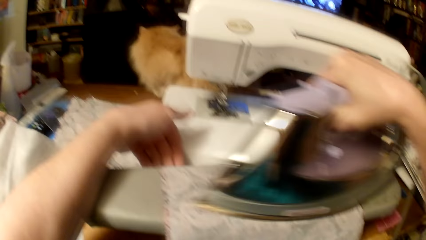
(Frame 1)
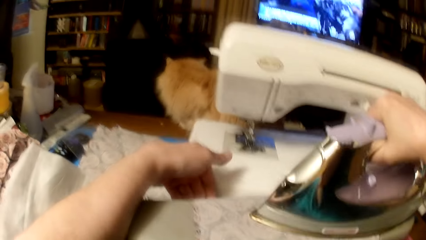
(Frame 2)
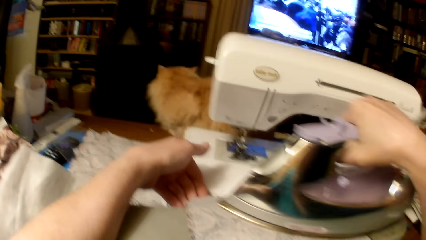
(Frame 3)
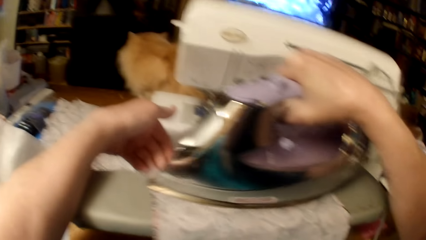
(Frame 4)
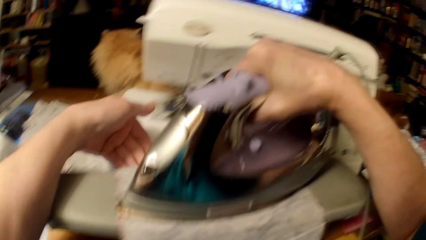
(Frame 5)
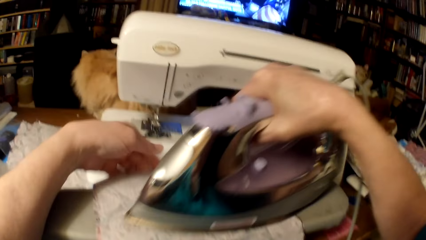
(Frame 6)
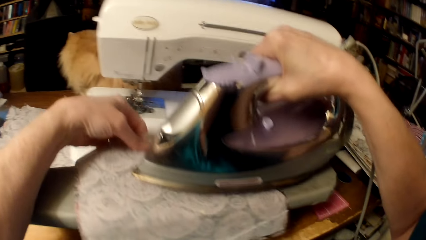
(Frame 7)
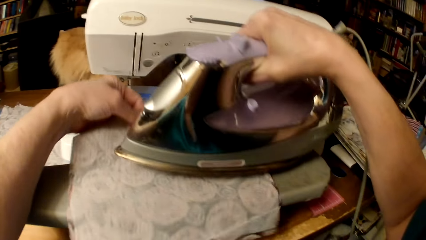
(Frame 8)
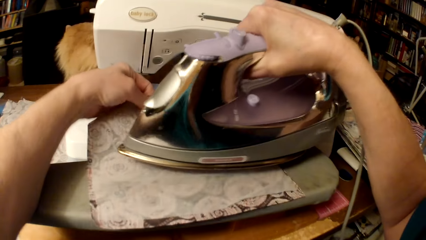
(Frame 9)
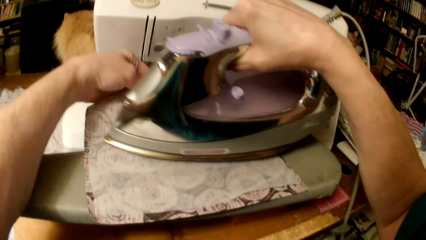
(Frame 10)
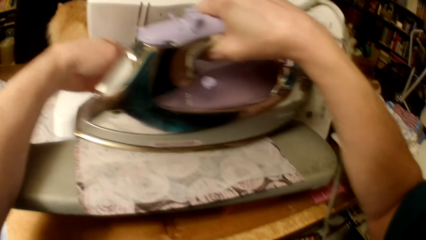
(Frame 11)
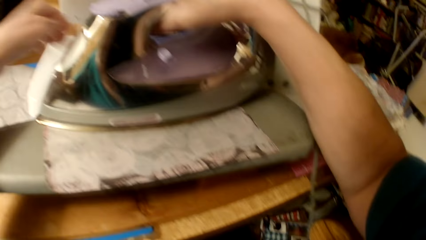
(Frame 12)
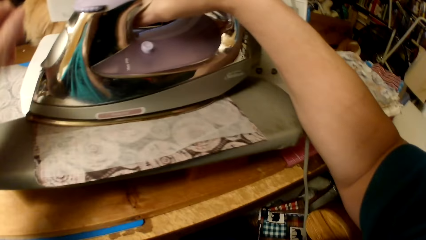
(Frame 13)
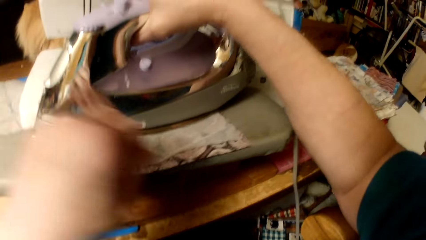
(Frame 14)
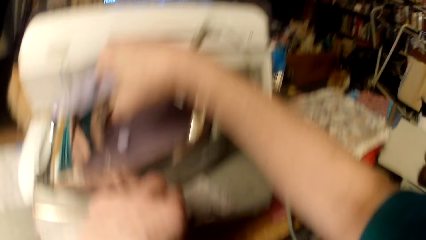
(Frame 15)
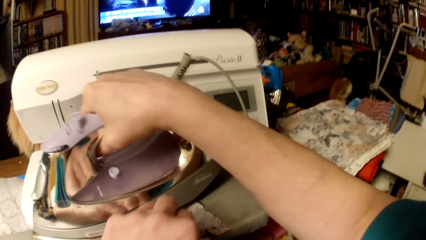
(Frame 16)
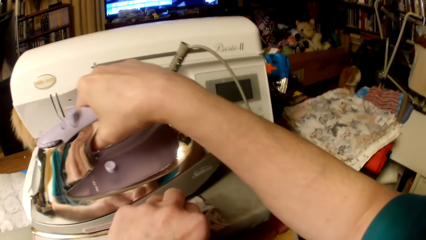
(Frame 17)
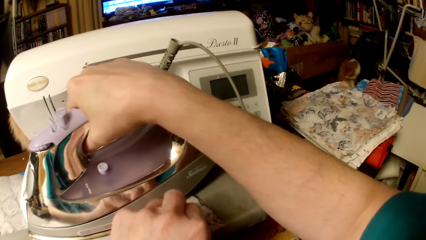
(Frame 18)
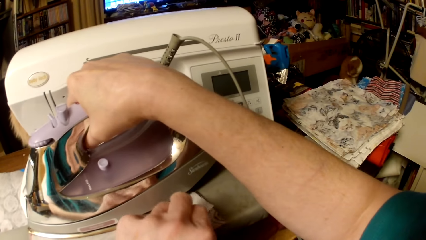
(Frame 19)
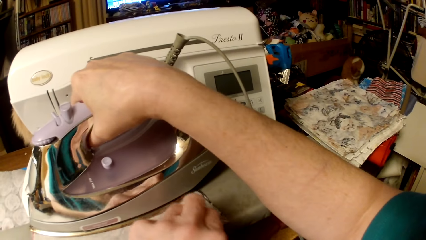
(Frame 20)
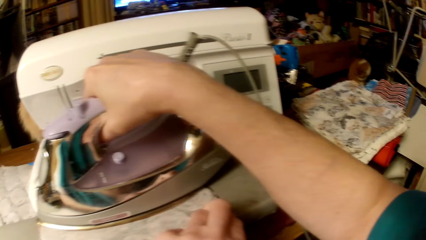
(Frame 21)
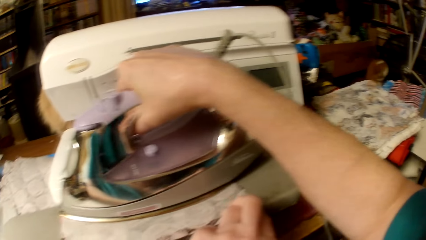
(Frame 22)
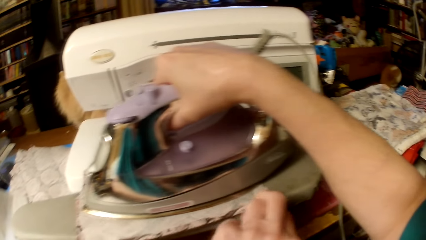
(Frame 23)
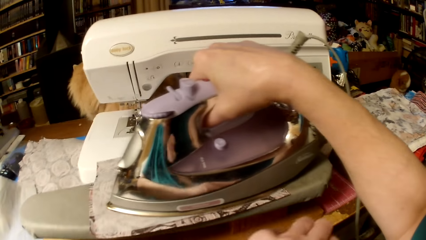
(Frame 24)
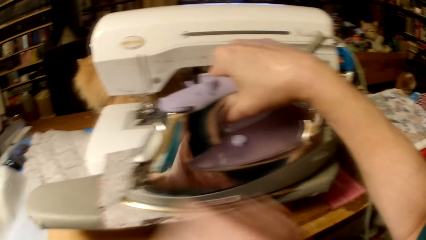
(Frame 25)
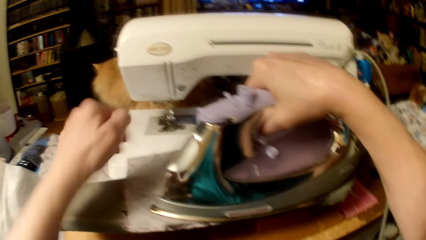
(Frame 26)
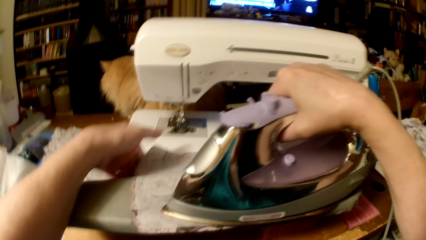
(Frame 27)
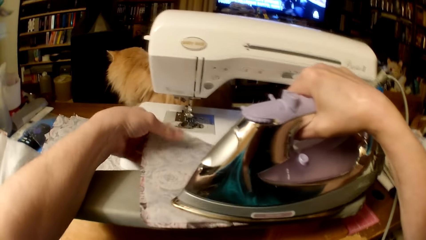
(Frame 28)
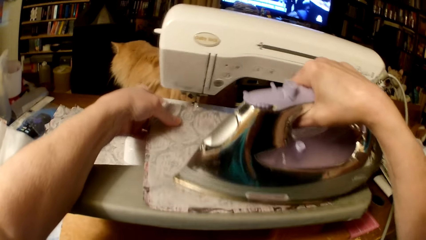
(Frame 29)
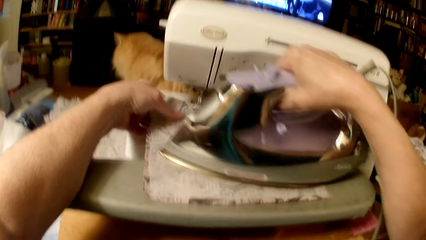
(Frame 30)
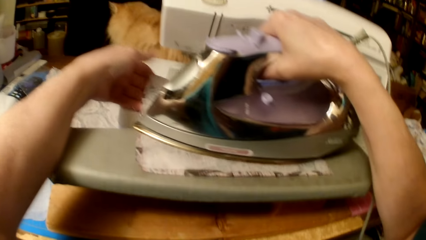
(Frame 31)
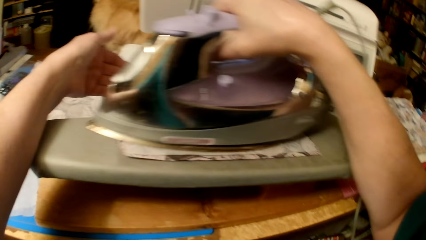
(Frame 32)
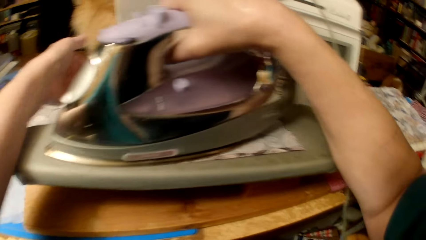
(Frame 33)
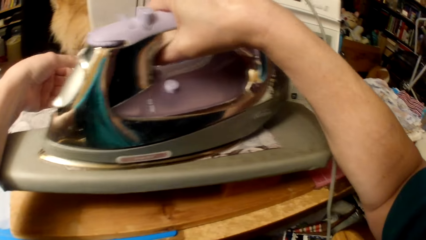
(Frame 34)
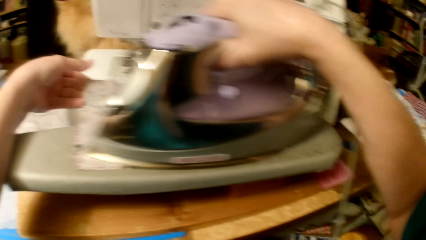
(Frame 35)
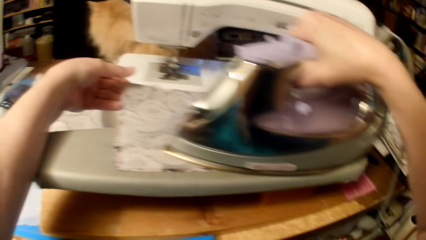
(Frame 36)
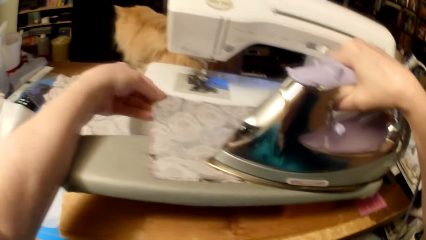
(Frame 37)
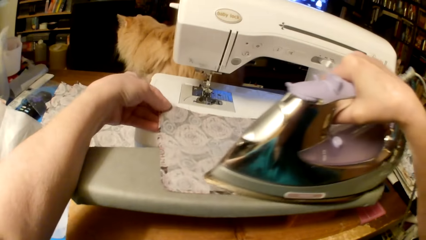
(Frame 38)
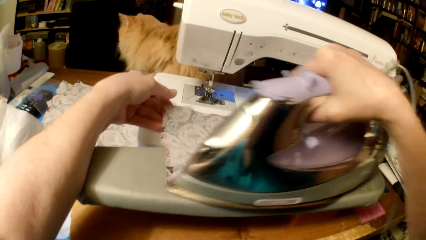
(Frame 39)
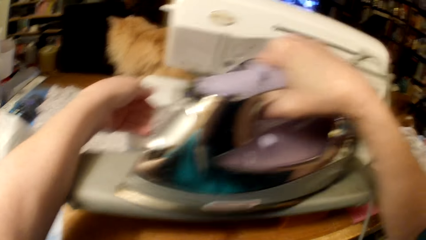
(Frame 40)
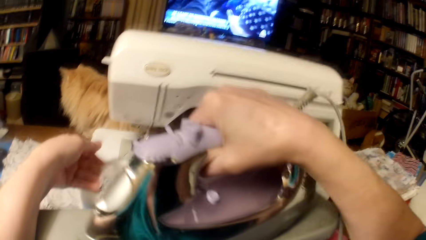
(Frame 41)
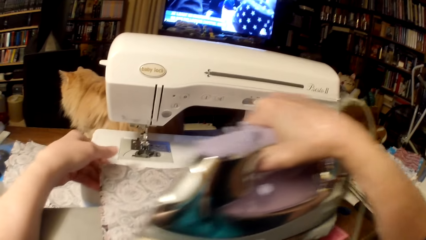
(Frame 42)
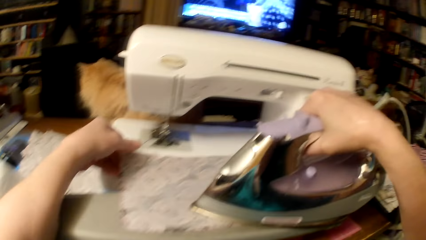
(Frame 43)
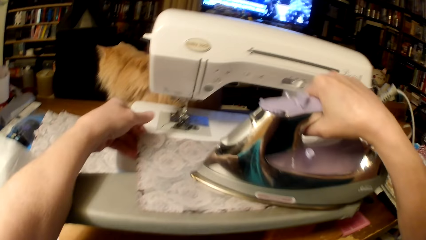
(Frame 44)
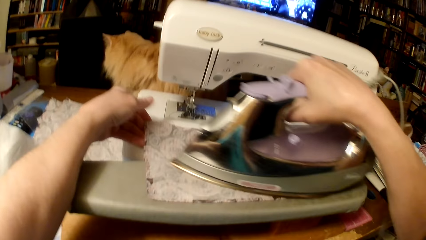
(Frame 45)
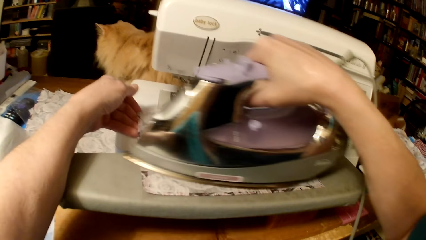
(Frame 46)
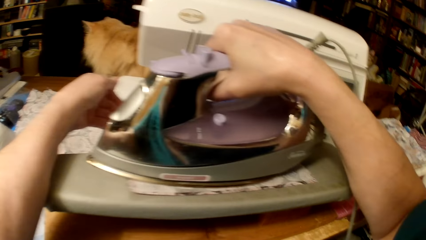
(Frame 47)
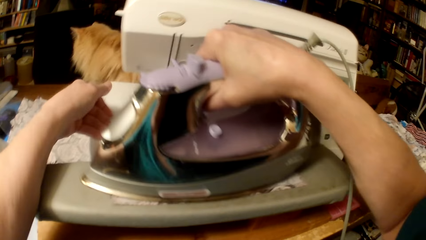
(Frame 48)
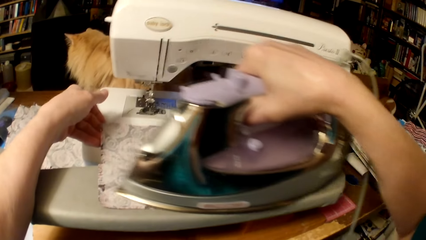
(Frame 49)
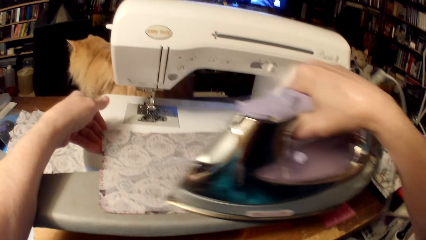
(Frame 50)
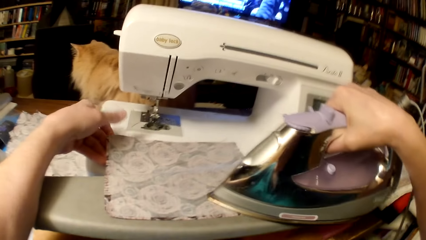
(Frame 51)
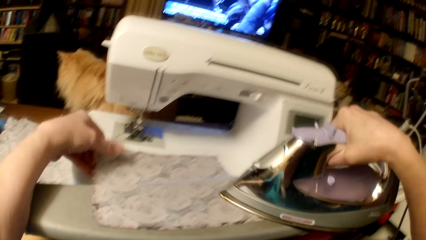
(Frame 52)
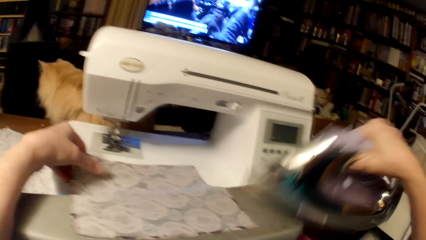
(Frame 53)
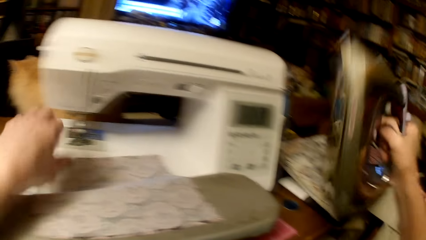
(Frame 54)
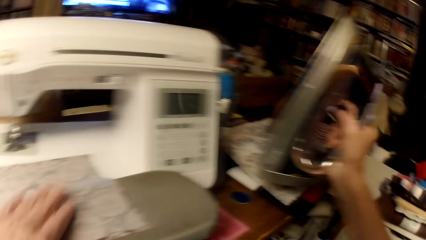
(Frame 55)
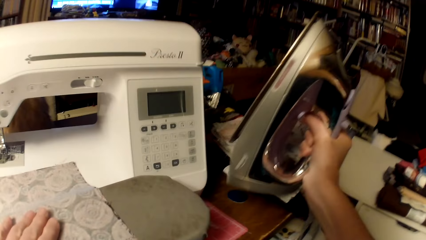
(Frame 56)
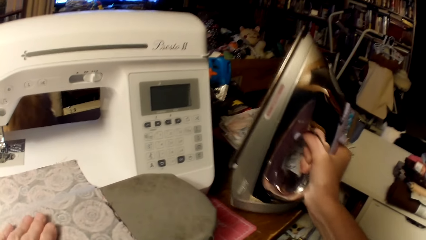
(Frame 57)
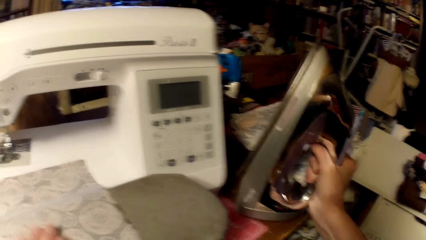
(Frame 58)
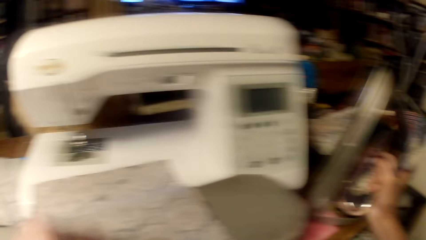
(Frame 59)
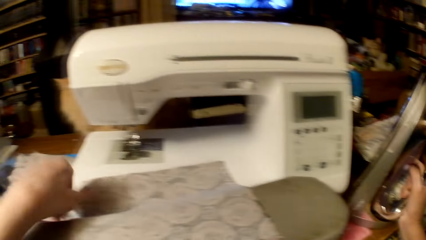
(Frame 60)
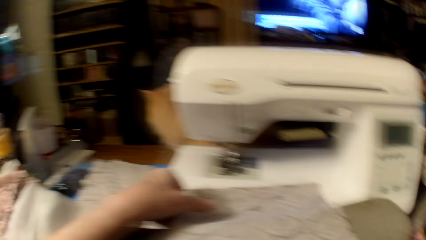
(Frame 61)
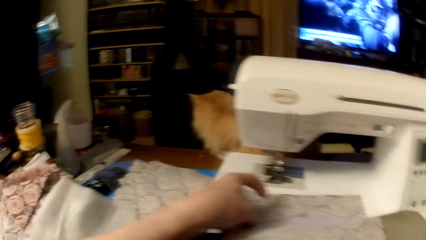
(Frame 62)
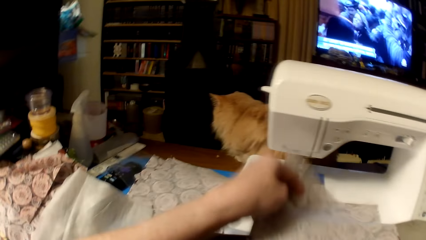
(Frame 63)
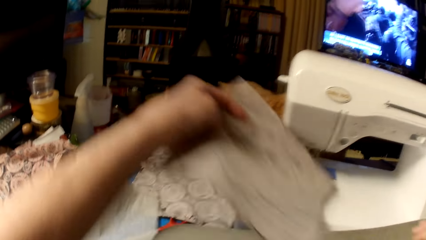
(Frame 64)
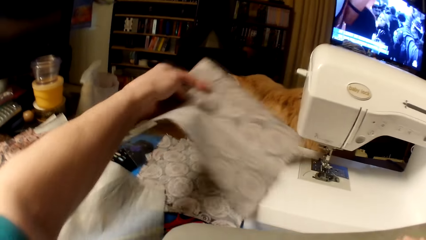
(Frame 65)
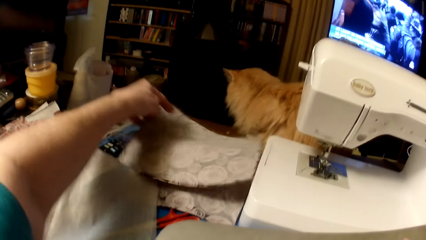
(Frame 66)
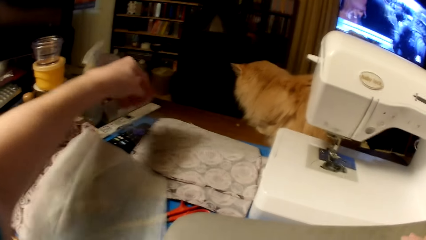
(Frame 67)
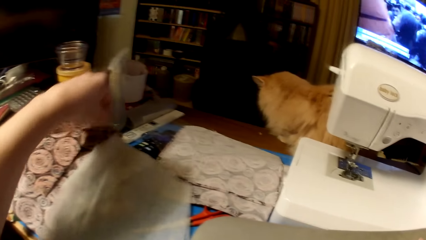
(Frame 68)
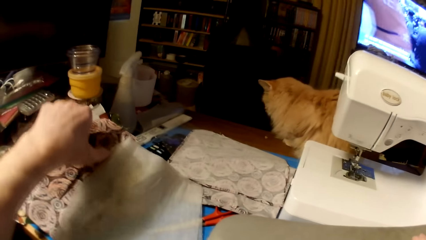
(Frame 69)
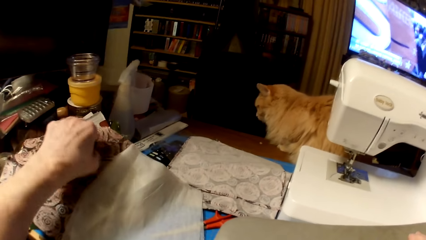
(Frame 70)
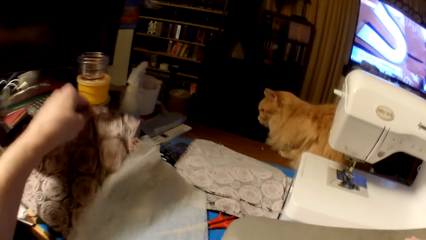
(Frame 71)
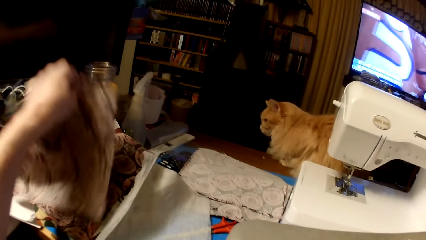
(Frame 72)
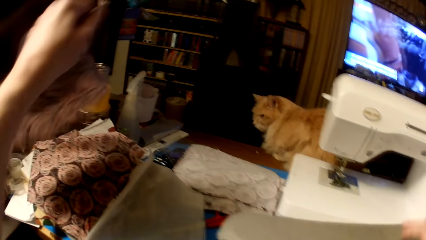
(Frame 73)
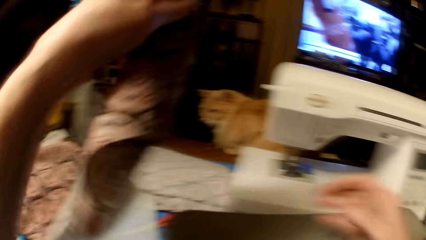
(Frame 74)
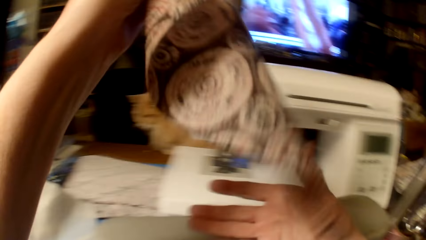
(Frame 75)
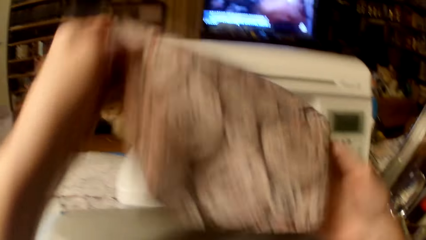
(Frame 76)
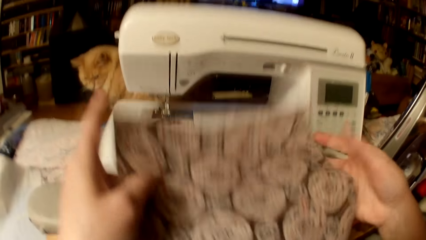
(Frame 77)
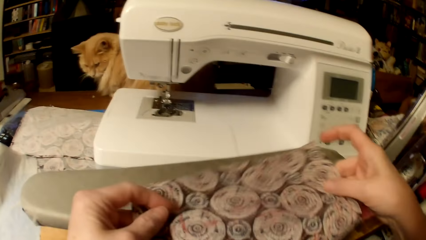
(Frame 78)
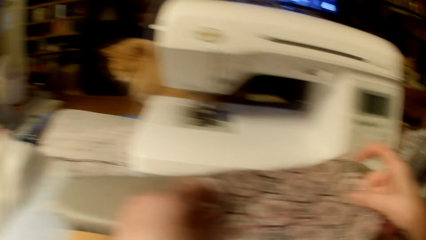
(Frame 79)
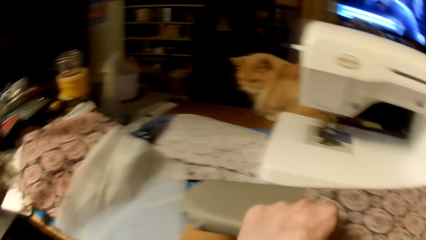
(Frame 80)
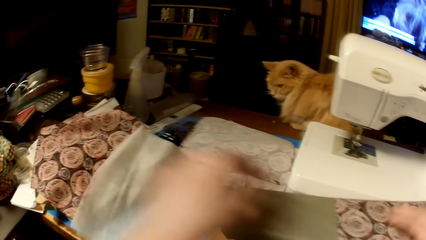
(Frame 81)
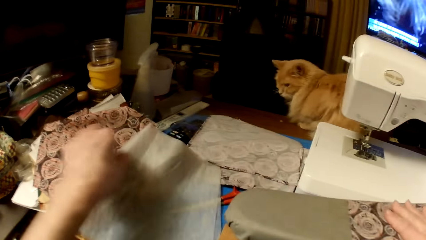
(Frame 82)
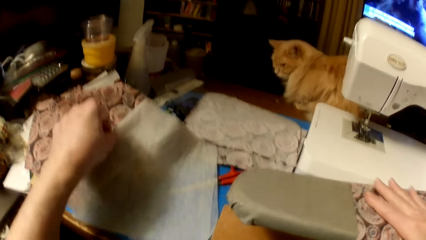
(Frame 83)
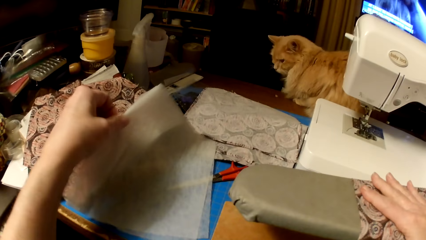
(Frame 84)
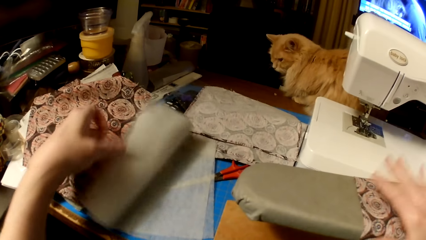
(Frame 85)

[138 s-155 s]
The camera wearer pulls the piece of cloth and the fabric. They pull the piece of cloth and the fabric again. They put the iron box on the table. They lift the cloth. They put the piece of cloth and the fabric with the rest on the table. They pick another piece of cloth. They put the piece of cloth on the ironing board.
